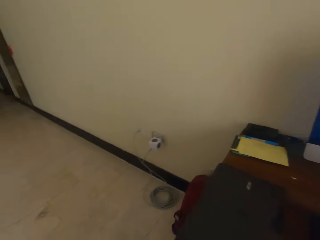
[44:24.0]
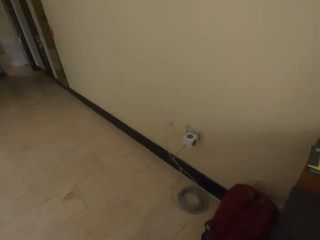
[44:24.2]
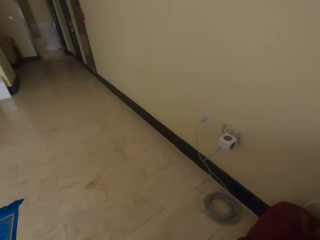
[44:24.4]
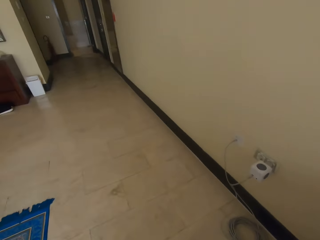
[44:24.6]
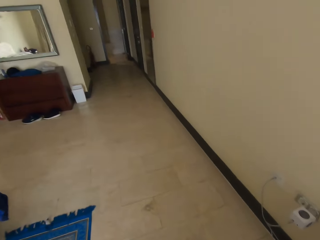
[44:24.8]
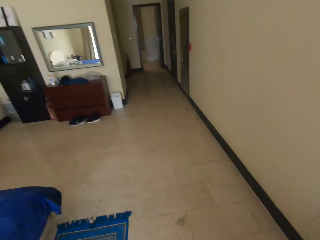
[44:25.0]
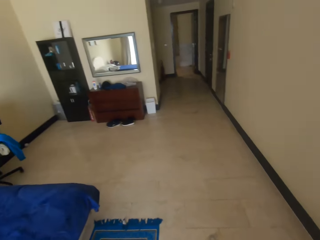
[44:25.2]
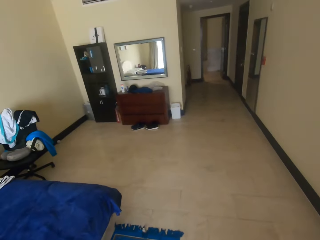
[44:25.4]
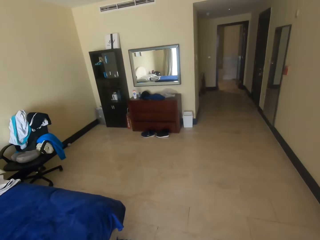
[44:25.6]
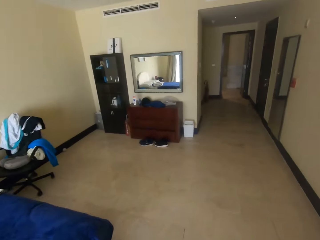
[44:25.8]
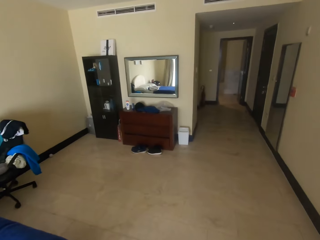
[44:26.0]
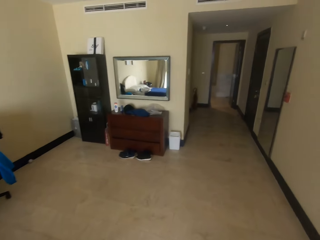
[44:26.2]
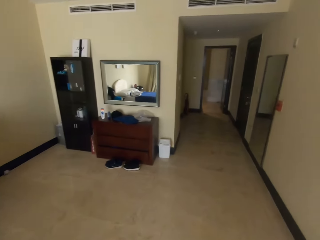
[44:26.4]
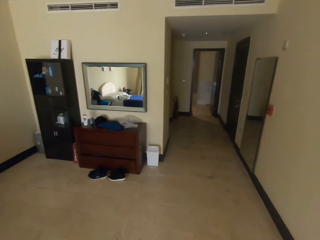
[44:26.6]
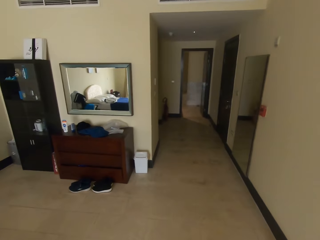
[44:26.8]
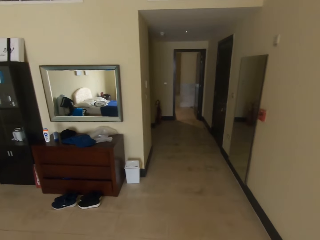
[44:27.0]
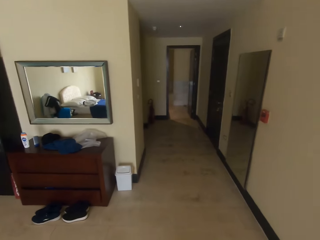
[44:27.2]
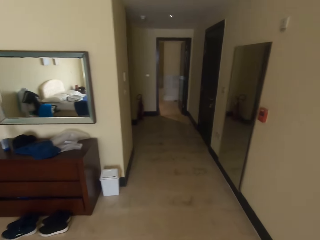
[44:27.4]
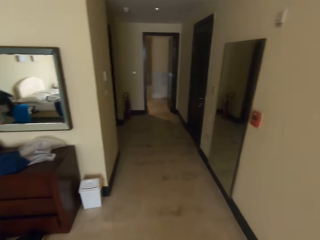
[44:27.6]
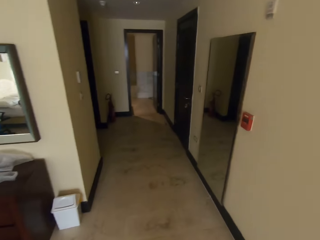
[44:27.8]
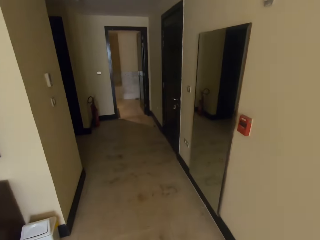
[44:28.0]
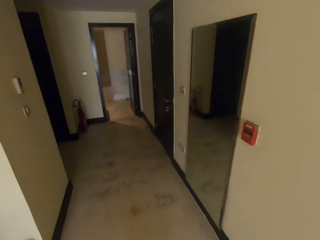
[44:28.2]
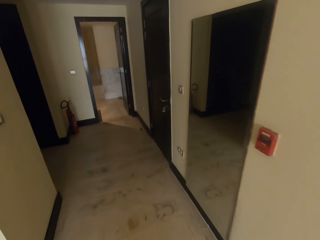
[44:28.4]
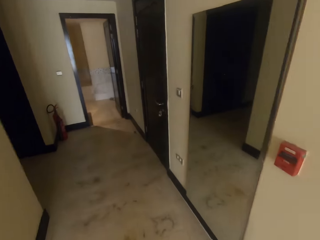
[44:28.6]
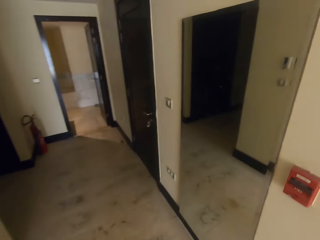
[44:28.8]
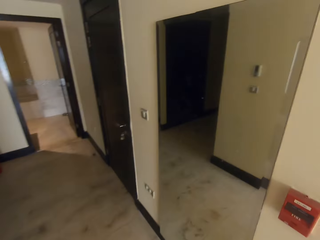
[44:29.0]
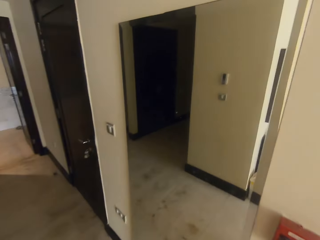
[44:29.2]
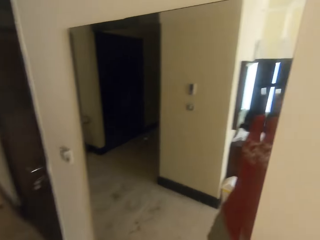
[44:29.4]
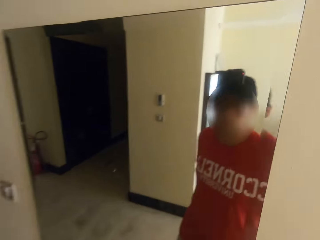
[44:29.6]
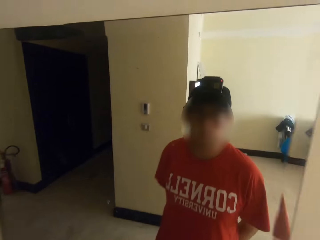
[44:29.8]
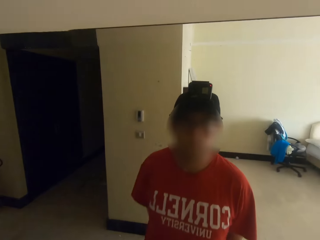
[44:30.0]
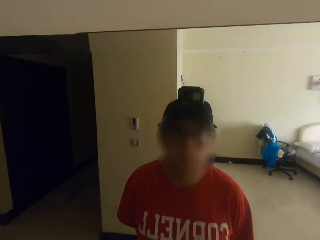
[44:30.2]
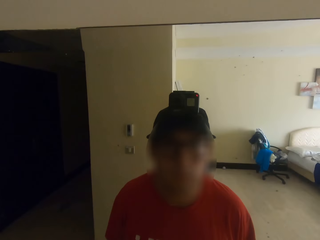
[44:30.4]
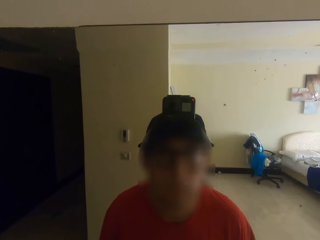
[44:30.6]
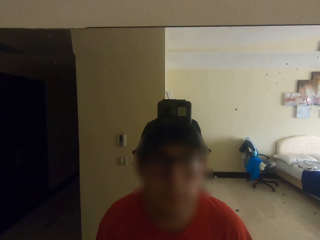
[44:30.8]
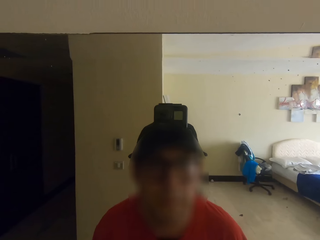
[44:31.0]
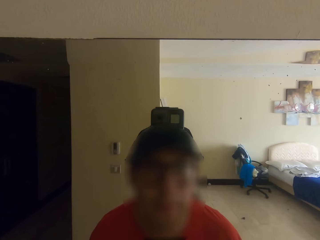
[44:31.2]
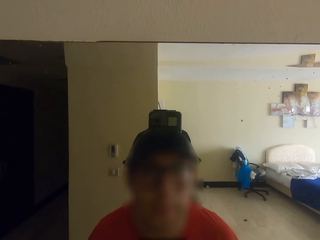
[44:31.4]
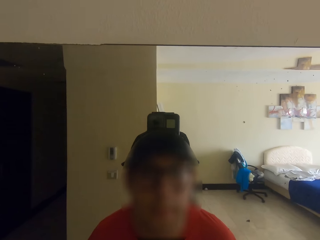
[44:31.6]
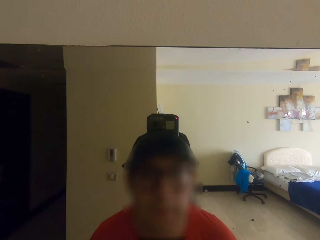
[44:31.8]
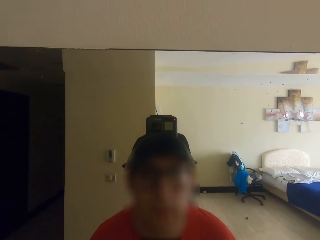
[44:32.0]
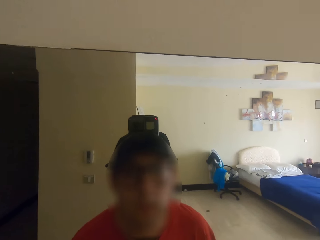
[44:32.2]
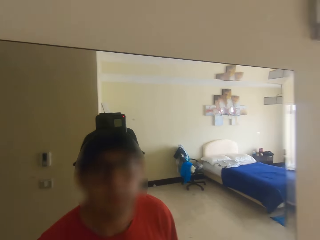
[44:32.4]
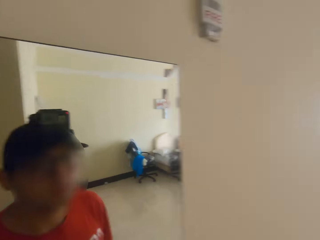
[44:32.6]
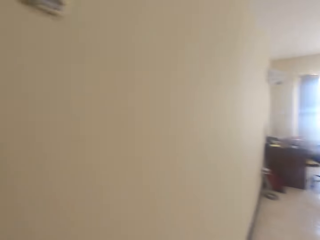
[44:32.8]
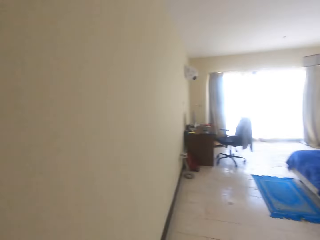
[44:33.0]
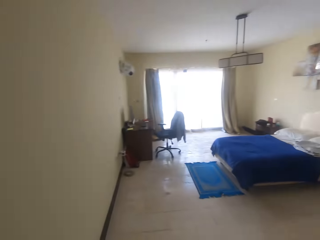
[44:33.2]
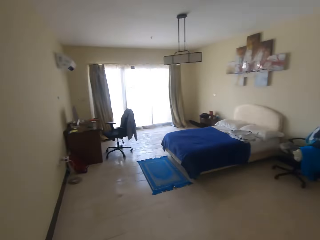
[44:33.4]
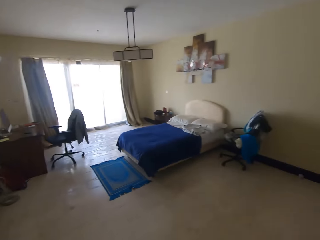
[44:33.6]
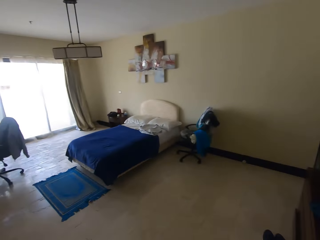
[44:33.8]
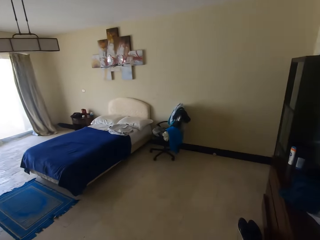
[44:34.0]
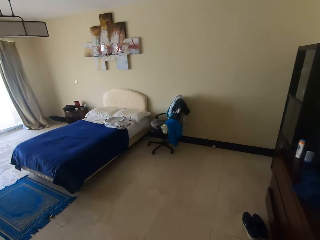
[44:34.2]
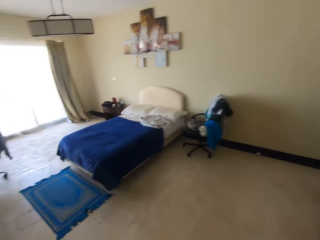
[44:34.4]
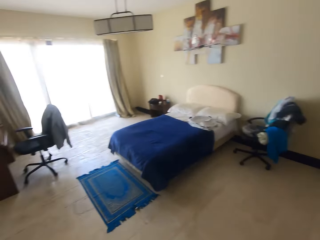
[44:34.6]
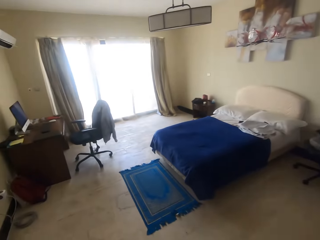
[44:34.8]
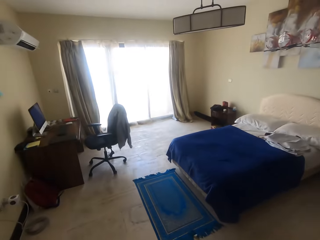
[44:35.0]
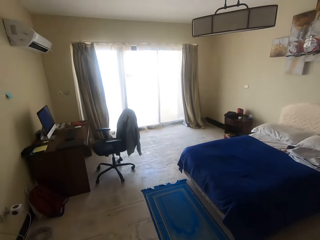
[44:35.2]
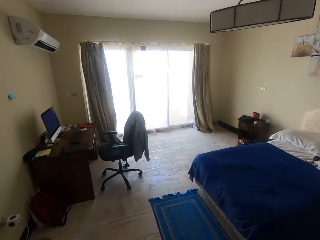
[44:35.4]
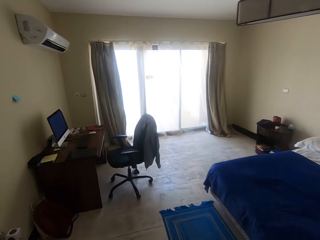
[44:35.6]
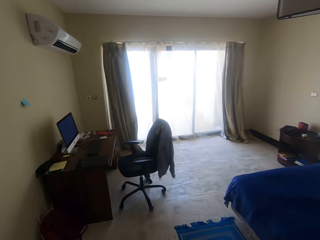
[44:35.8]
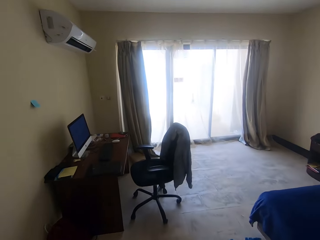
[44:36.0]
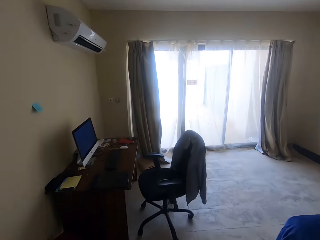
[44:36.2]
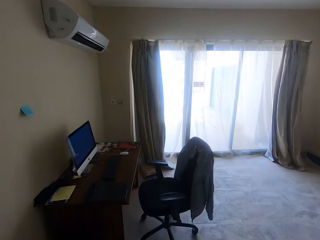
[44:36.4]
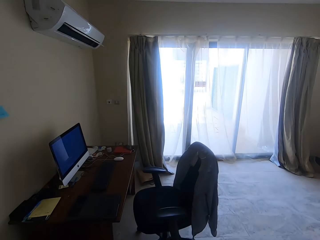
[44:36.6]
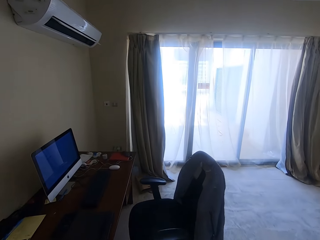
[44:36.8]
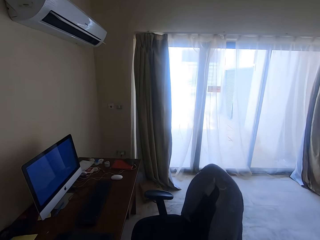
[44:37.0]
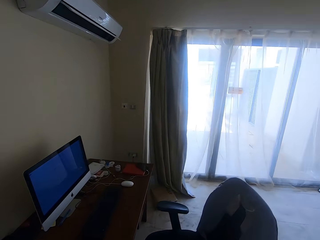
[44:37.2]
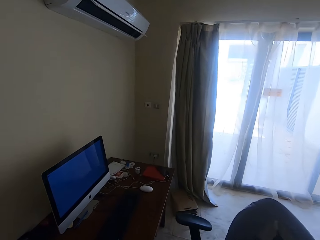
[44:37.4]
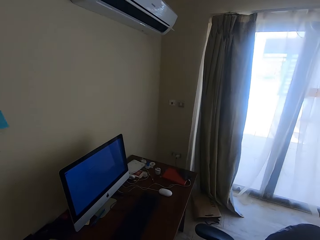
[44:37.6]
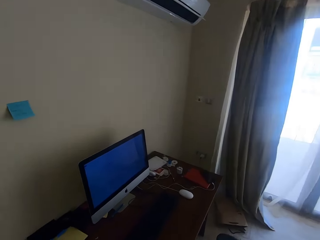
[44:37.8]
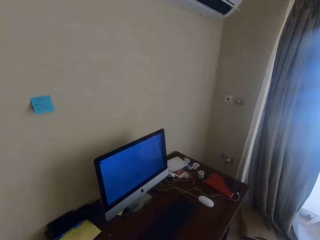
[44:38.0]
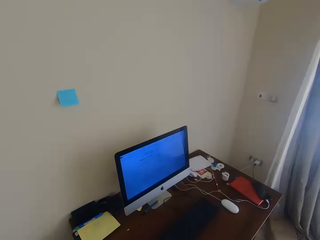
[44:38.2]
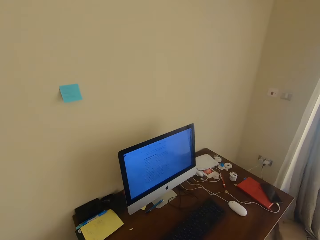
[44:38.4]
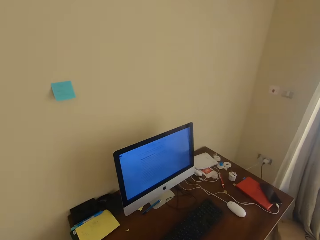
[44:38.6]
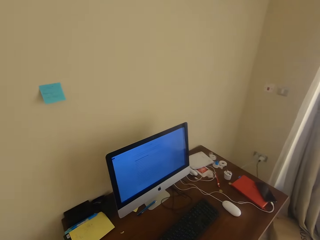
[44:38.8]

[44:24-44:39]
The camera wearer looks around. He walks around. He looks at himself in the mirror. He walks around.

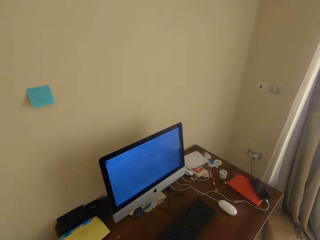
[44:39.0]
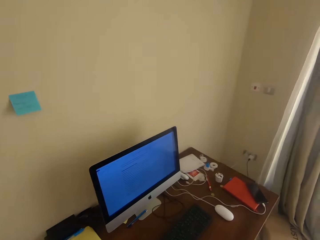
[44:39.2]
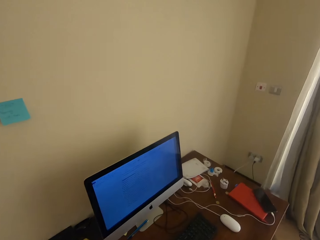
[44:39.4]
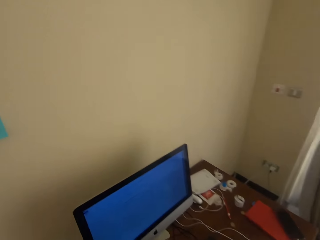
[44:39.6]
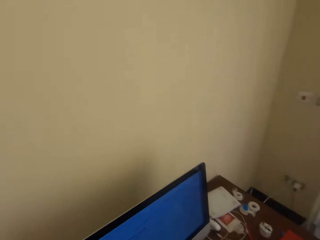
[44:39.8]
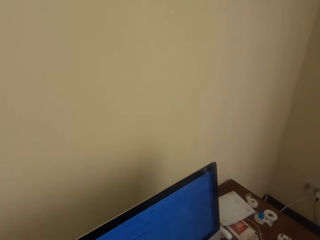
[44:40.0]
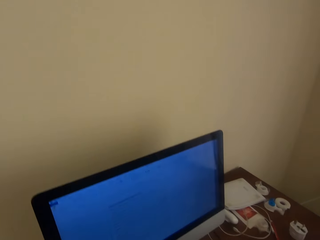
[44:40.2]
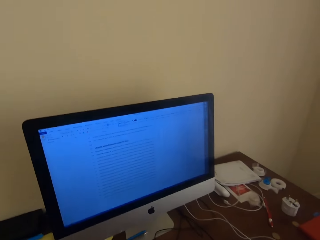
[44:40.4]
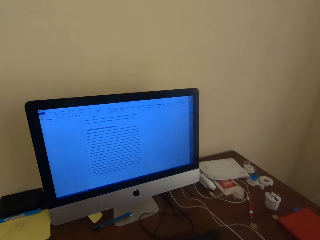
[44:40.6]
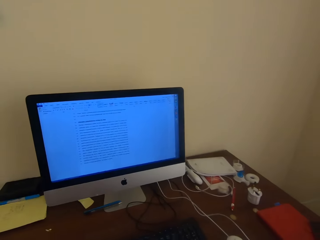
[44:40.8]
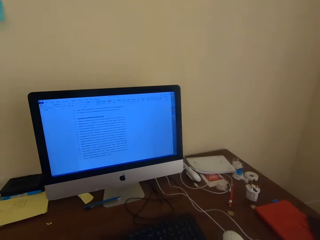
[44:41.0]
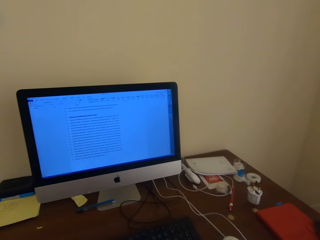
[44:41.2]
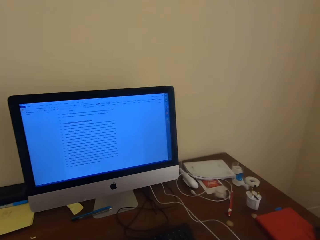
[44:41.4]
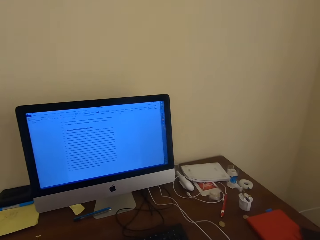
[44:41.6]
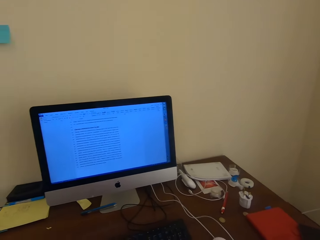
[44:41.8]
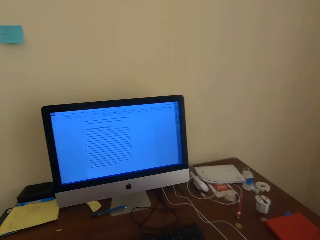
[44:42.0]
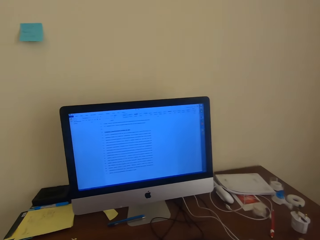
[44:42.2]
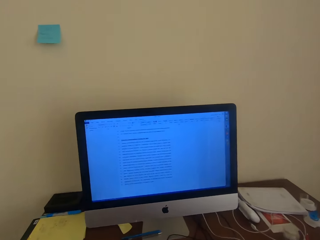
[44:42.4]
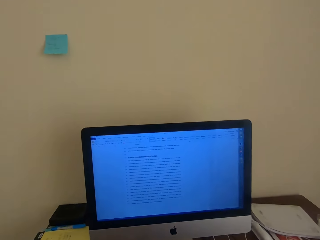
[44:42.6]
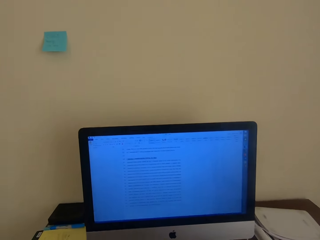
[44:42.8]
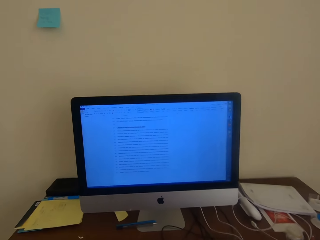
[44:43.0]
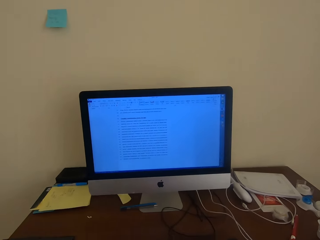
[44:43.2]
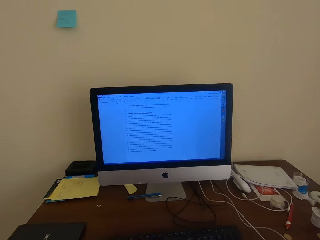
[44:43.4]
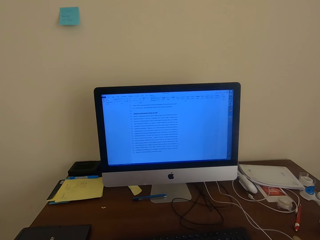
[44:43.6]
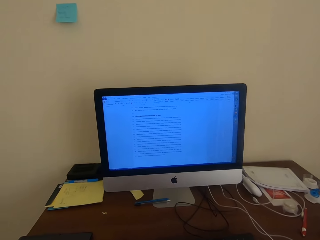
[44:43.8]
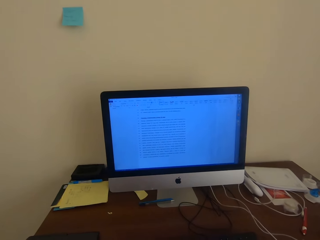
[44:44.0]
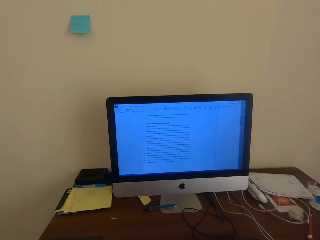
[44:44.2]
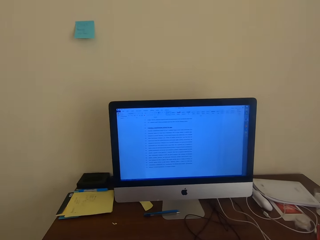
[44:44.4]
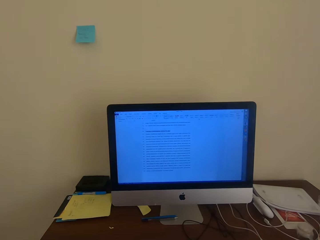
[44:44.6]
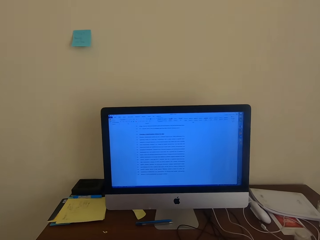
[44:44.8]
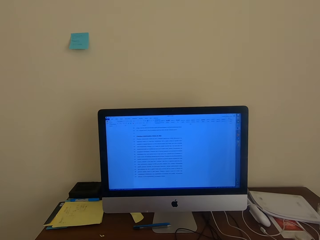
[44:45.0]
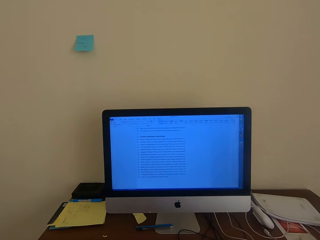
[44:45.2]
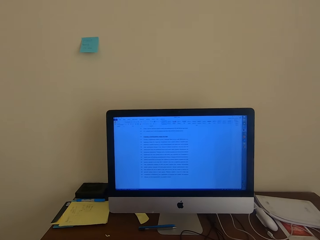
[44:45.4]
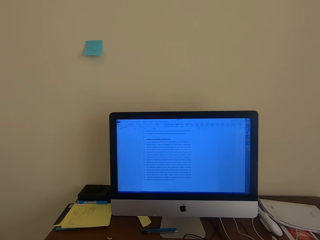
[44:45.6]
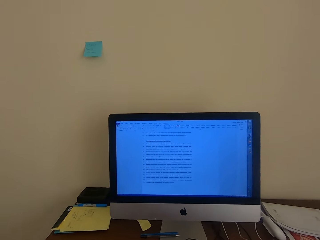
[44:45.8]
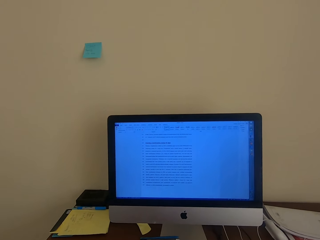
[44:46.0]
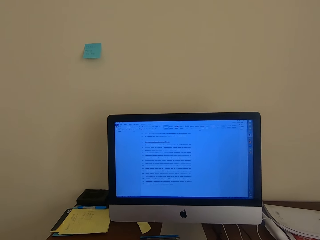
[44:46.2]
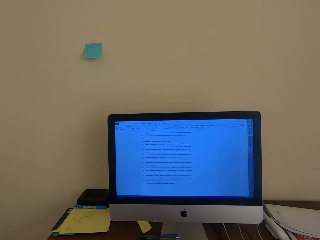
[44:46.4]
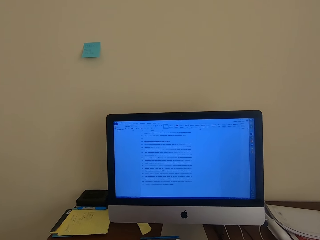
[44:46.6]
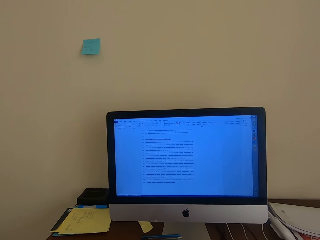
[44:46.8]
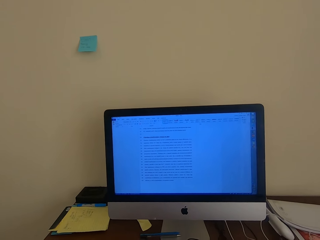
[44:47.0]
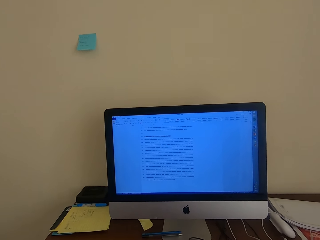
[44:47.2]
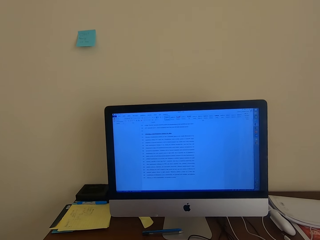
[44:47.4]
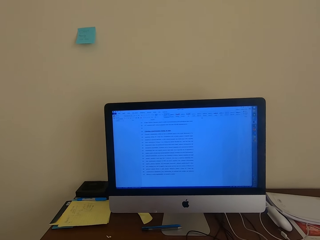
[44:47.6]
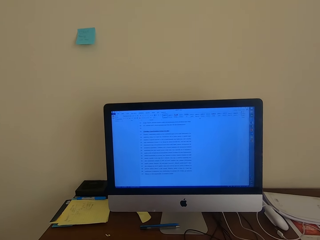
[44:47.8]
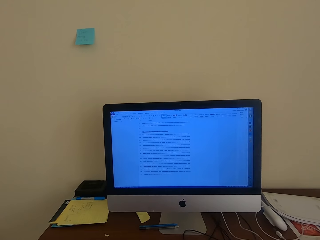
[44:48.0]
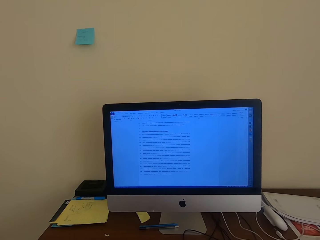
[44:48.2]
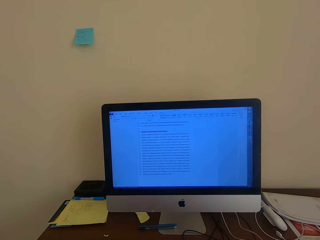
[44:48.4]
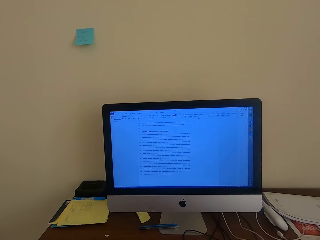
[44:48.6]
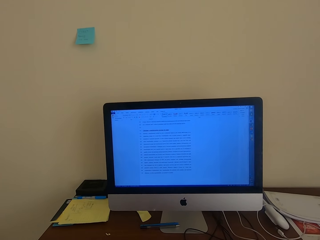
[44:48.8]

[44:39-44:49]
The camera wearer sits down. They look at the monitor. They look at the computer.
